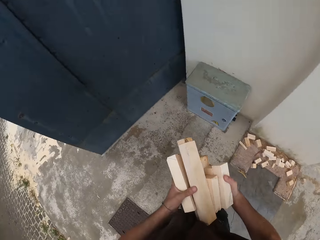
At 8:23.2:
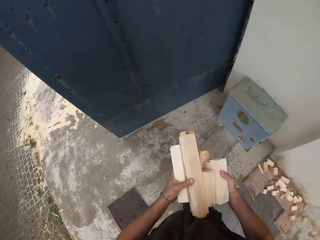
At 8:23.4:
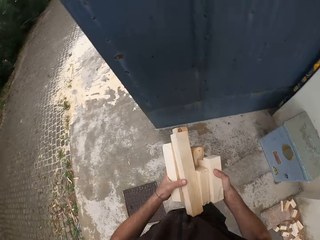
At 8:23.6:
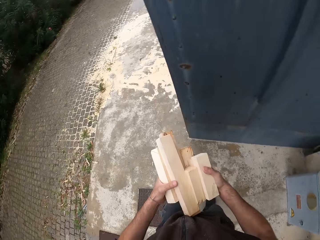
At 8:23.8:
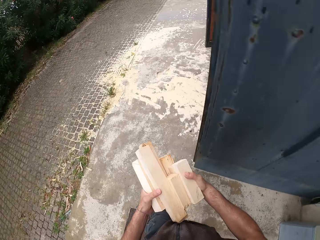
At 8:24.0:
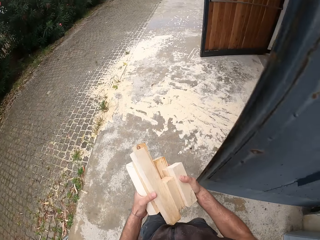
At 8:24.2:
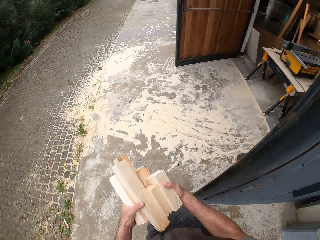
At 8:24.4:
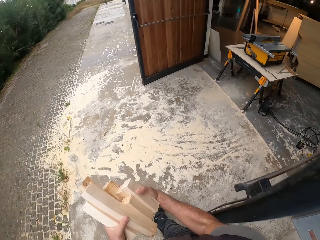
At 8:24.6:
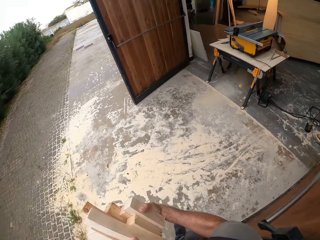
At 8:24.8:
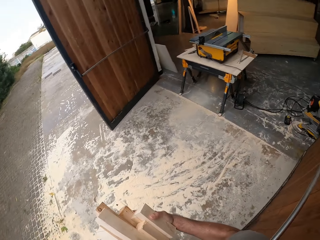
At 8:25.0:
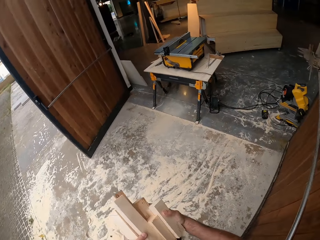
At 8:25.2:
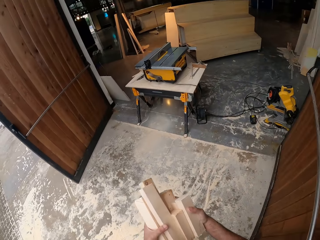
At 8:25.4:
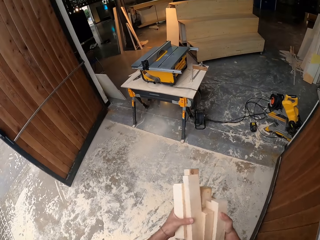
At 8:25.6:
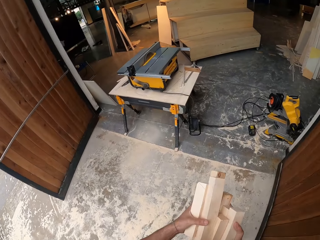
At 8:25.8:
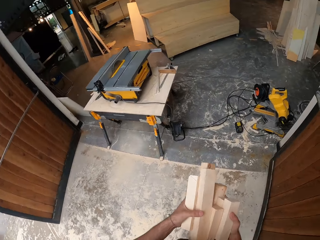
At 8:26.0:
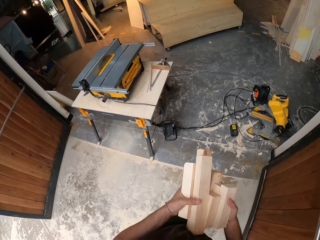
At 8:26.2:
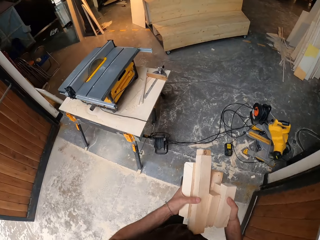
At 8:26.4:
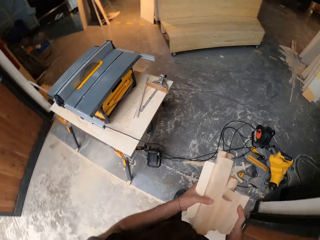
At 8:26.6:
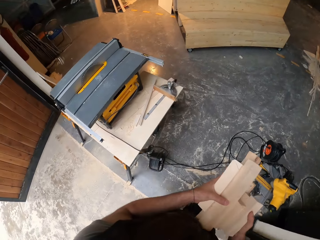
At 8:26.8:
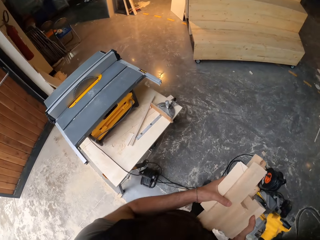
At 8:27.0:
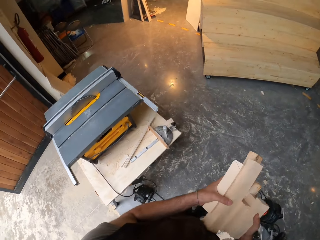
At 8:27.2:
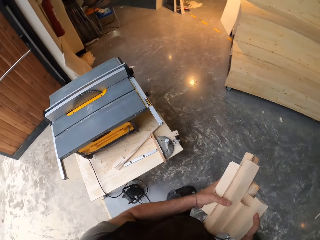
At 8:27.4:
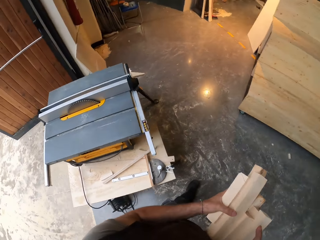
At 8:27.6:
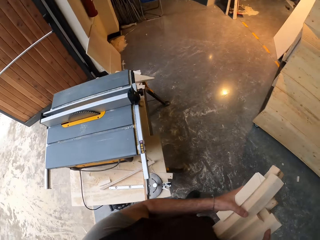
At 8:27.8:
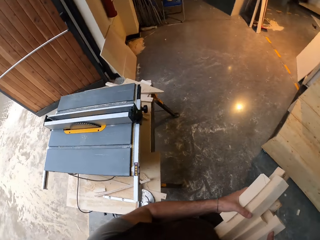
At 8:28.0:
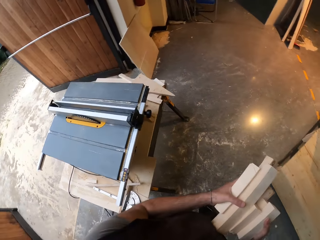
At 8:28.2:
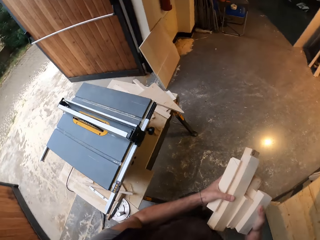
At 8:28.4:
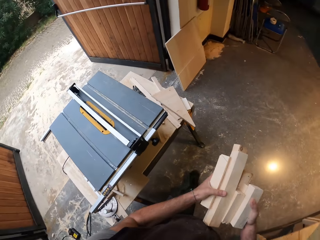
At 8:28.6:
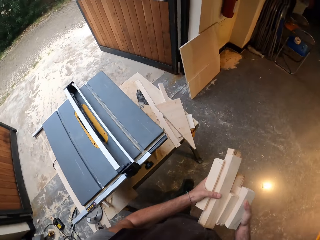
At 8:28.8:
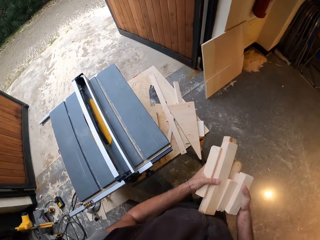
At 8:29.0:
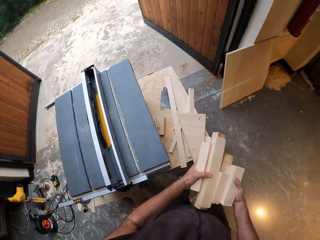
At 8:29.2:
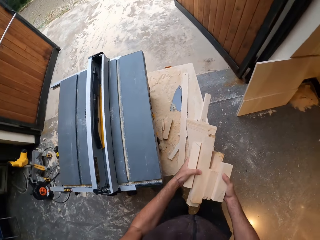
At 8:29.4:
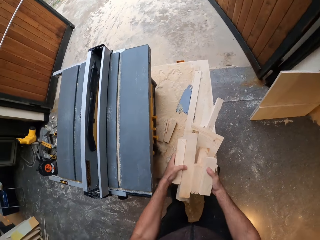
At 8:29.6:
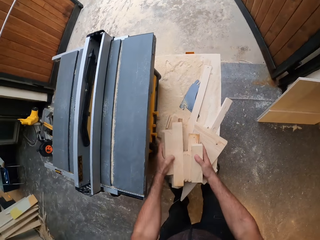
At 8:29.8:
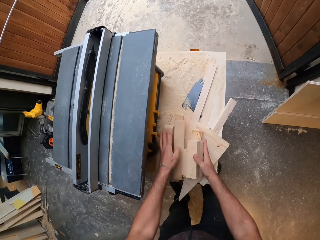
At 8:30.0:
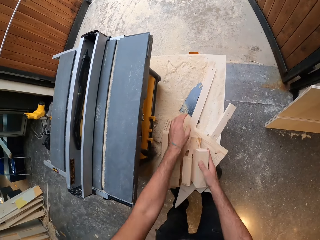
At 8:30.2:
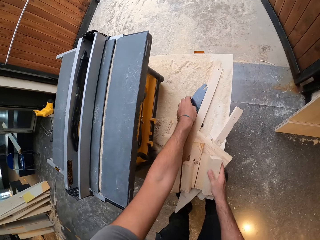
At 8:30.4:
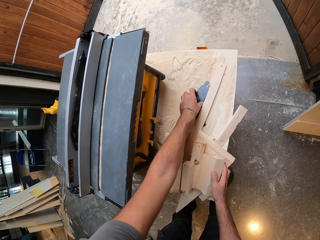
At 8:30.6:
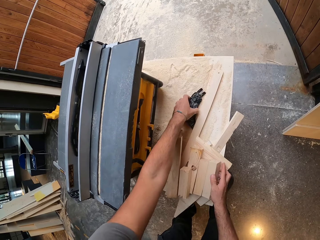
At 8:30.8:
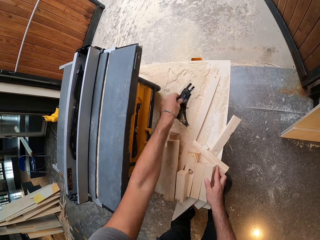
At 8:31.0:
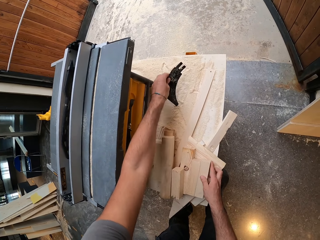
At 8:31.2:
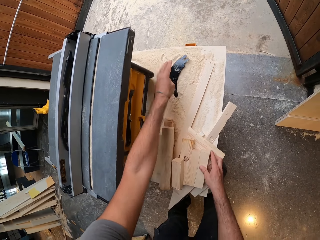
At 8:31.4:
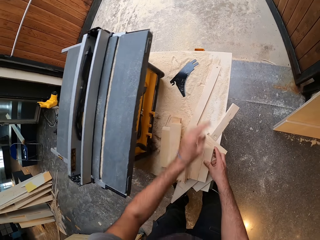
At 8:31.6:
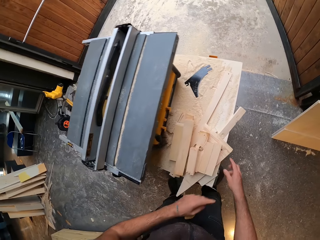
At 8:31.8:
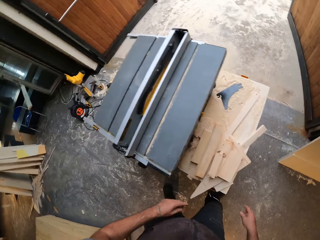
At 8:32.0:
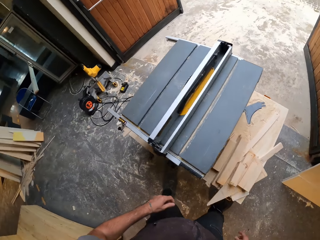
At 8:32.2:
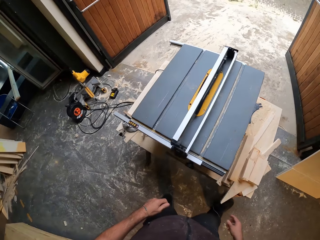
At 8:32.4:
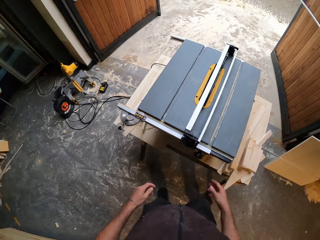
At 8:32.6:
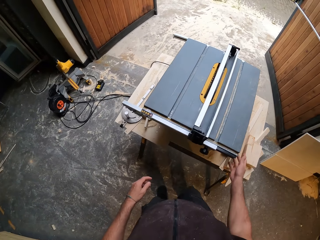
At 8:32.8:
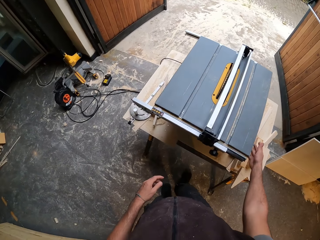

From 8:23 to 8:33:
The camera wearer enters the workshop. He walks across the workshop. He drops the pieces of wood on the table saw with both hands. He shifts the position of a riving knife on the table with his left hand.

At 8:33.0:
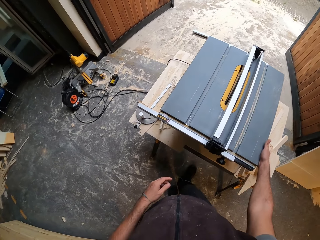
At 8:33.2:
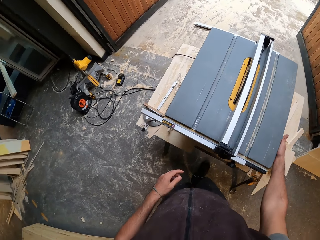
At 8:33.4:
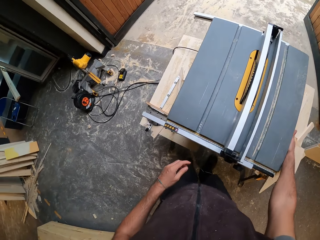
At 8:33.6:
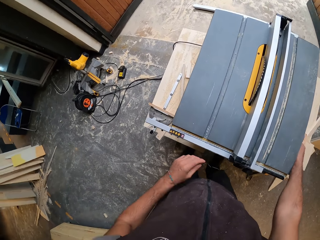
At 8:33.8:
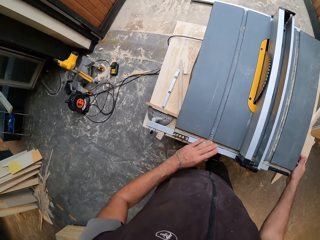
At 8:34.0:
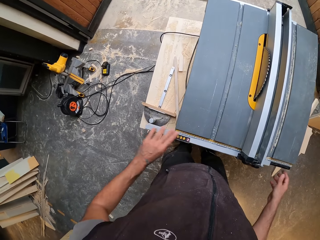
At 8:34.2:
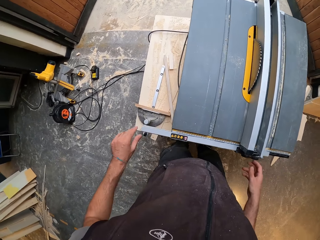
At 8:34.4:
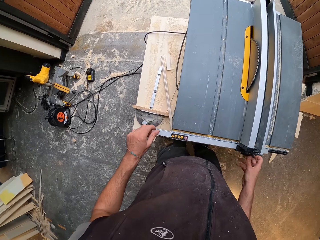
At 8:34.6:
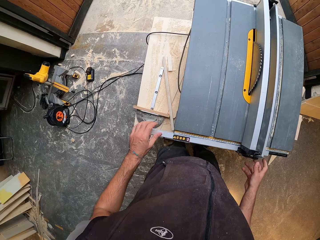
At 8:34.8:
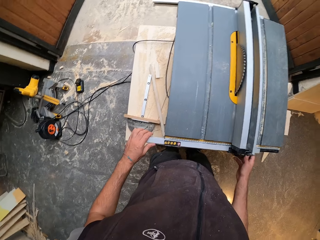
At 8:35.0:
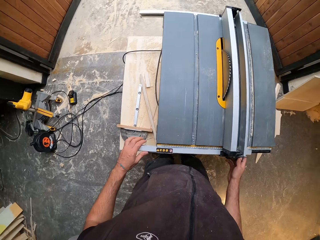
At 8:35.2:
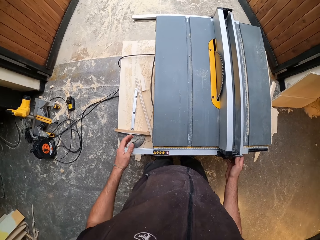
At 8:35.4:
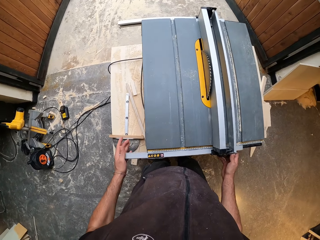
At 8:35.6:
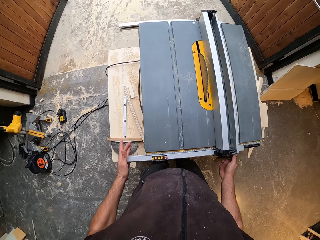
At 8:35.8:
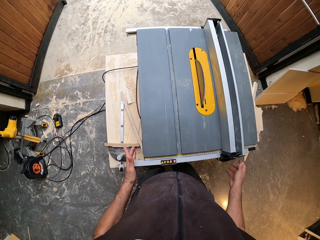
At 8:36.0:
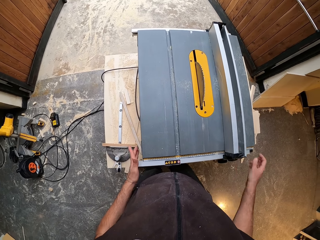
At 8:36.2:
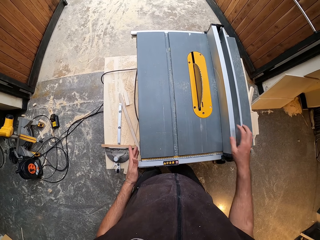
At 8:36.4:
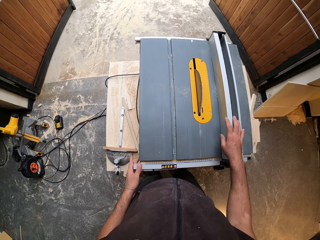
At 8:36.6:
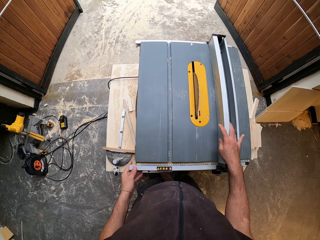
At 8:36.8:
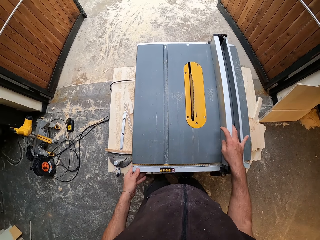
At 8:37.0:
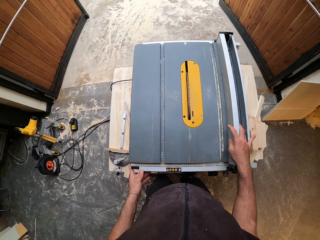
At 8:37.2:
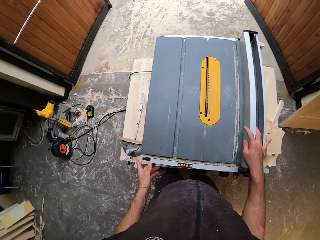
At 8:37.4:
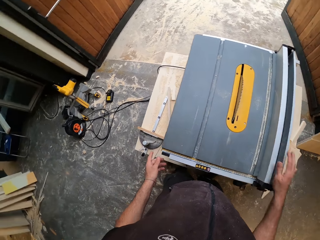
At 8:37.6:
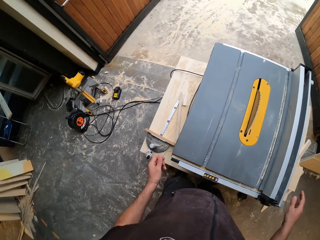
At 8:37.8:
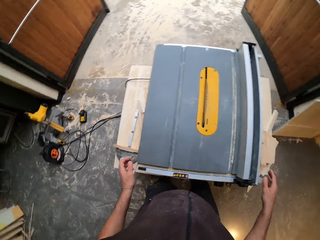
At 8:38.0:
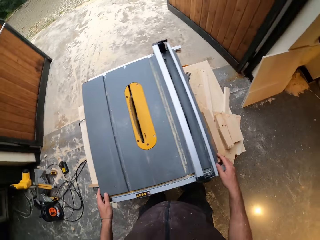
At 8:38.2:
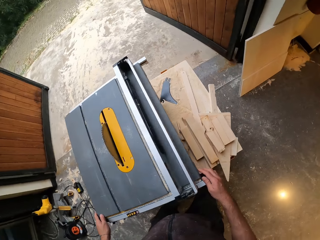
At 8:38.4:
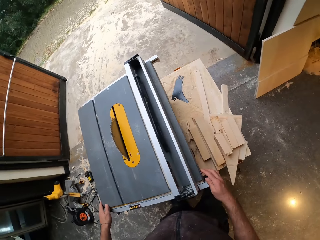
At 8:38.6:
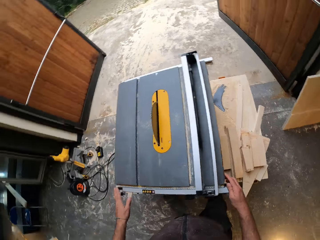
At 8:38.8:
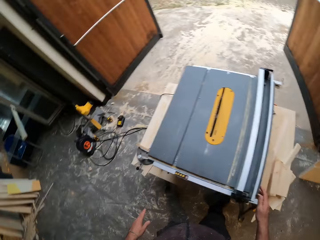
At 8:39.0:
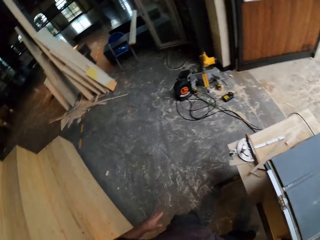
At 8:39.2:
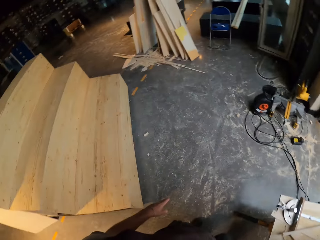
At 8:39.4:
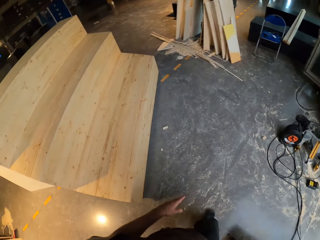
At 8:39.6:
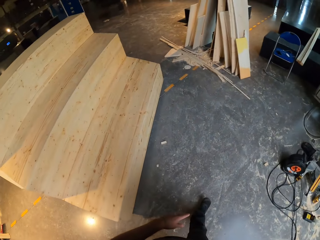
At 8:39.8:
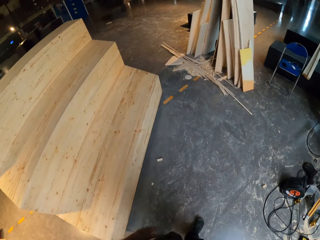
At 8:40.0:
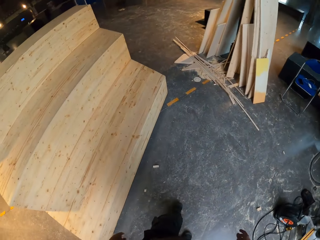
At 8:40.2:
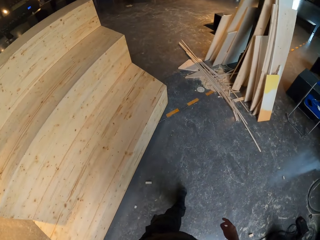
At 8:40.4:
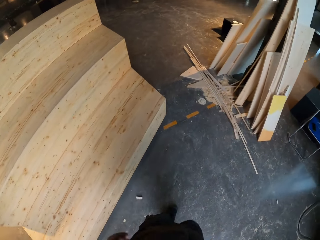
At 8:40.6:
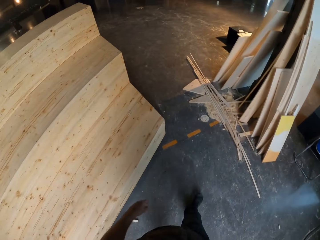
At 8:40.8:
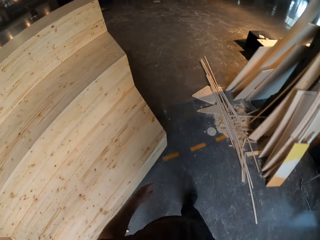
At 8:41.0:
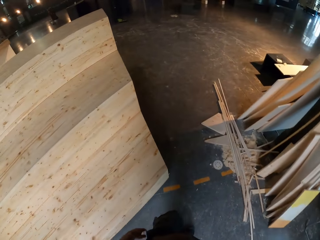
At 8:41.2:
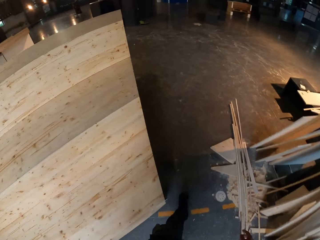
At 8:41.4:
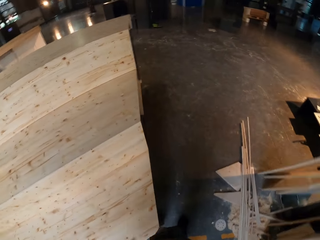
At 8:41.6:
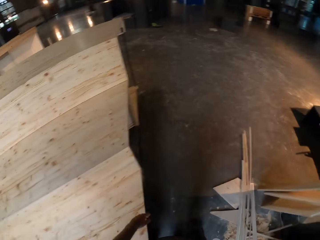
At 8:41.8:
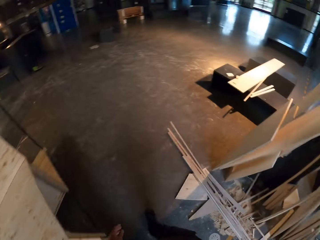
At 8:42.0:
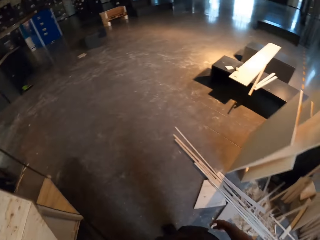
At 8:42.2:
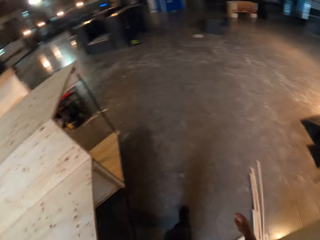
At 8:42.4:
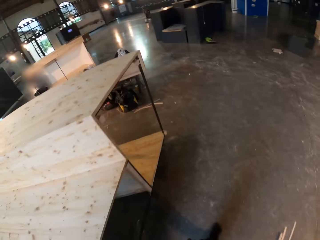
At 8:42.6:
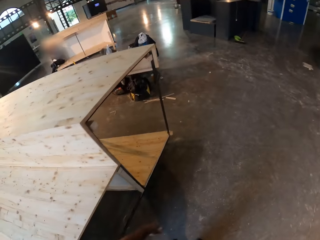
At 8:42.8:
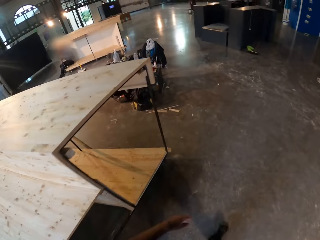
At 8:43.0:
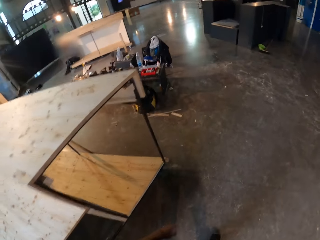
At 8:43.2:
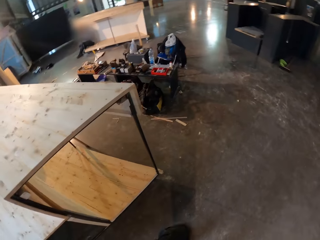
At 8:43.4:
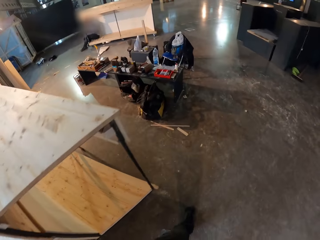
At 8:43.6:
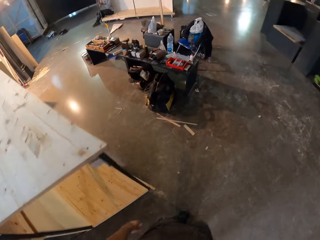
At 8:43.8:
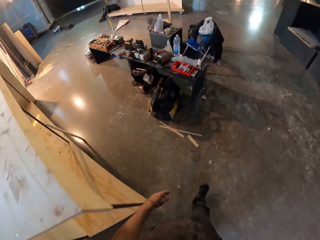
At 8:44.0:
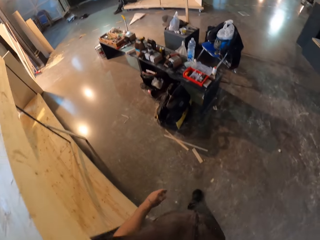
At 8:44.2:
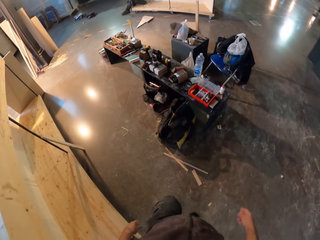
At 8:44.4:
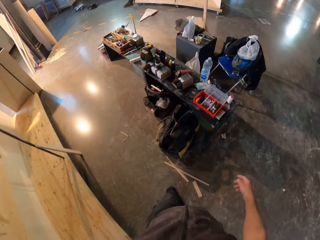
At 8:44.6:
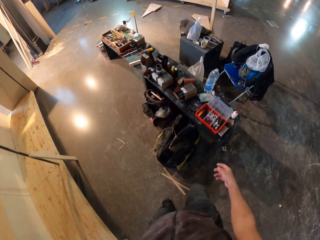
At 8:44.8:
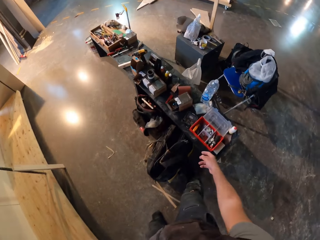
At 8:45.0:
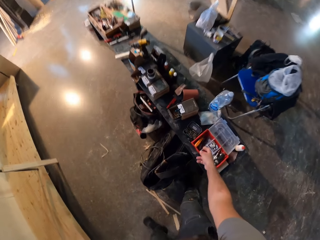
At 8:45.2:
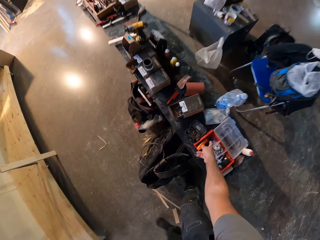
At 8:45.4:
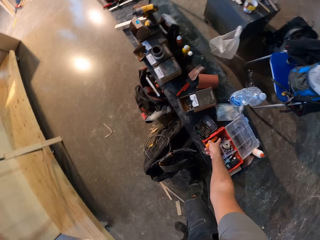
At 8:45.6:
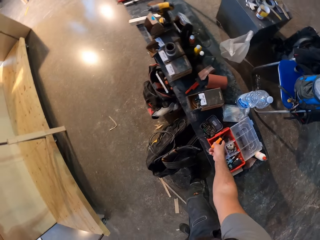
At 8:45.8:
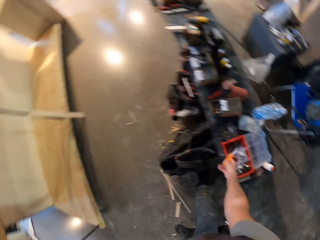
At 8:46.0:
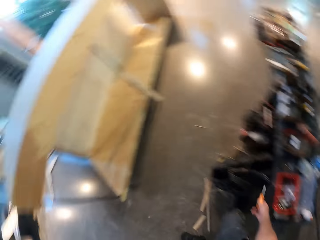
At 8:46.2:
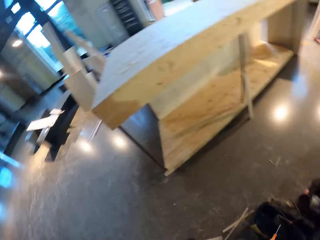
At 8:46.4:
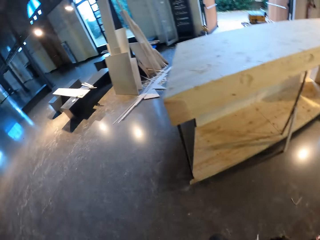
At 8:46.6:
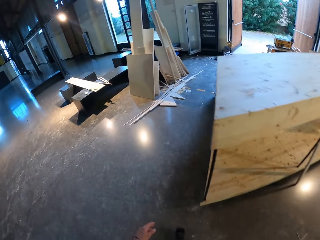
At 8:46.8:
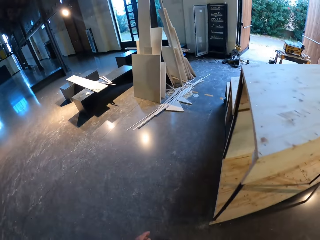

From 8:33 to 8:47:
The camera wearer holds a platform of the table saw or wood cutter machine with his right hand. He touches a fence of the table saw with his left hand. He moves the fence of the table saw with both of his hands. He adjusts the wood cutter machine. He shifts a rail on the table saw with his right hand. He walks across the workshop. He takes a screwdriver from a toolbox with his right hand. He walks across the workshop.
